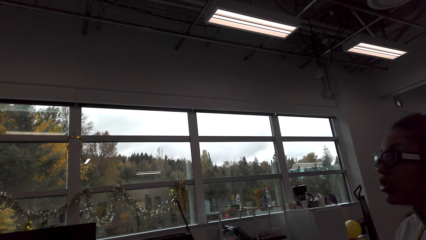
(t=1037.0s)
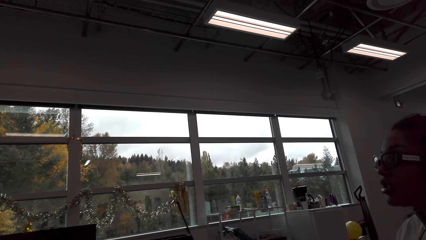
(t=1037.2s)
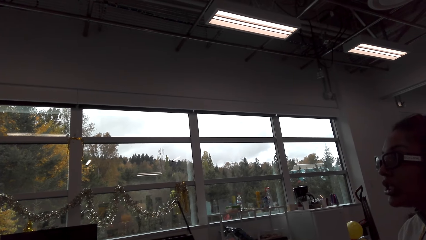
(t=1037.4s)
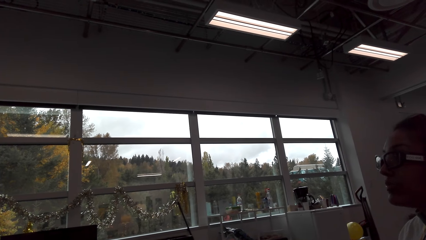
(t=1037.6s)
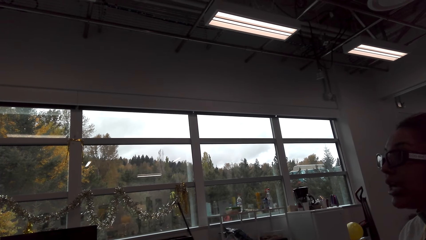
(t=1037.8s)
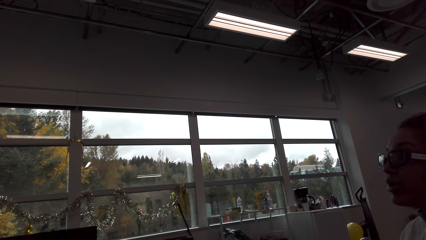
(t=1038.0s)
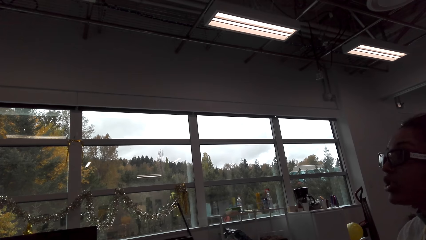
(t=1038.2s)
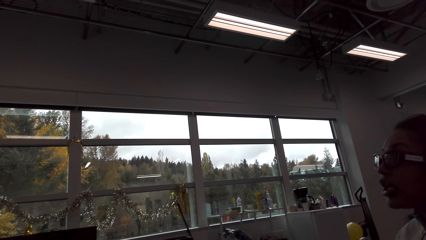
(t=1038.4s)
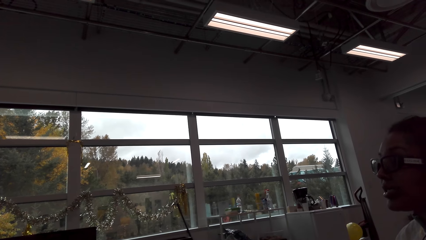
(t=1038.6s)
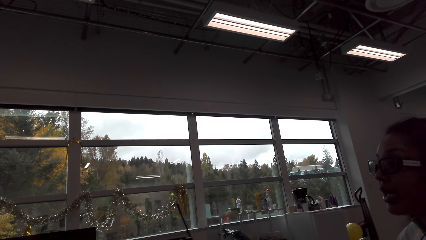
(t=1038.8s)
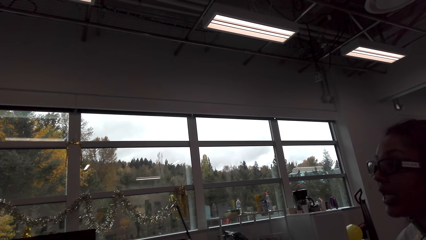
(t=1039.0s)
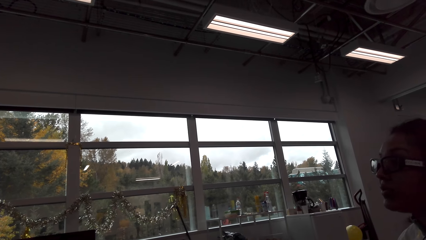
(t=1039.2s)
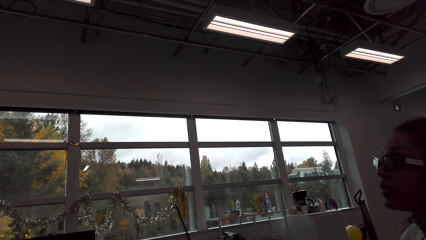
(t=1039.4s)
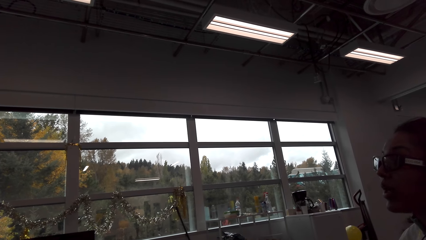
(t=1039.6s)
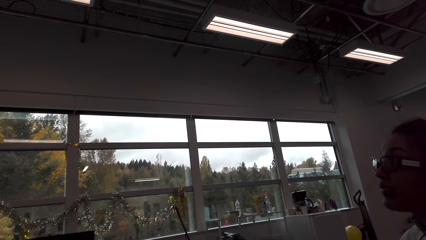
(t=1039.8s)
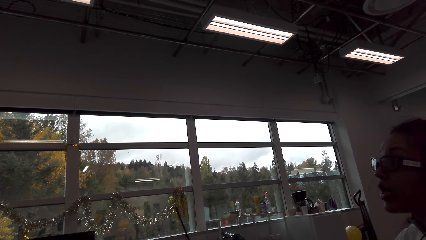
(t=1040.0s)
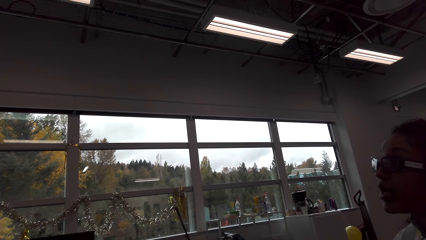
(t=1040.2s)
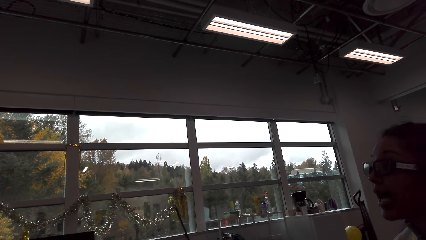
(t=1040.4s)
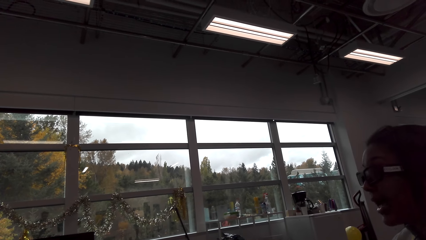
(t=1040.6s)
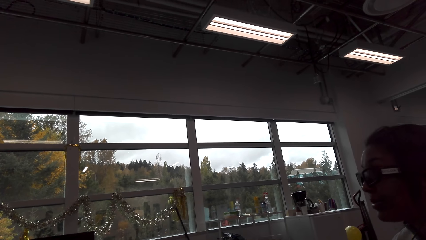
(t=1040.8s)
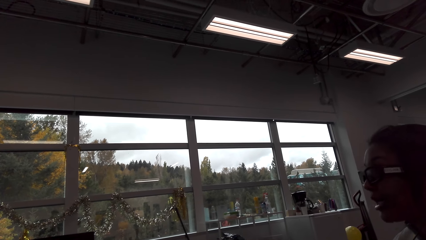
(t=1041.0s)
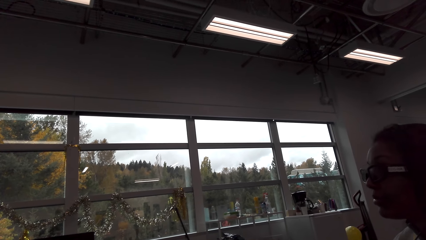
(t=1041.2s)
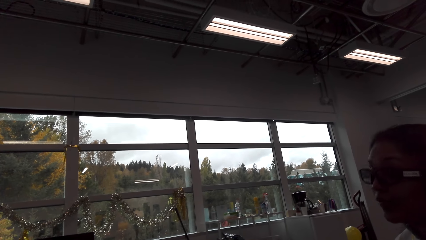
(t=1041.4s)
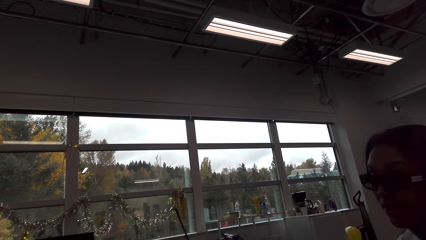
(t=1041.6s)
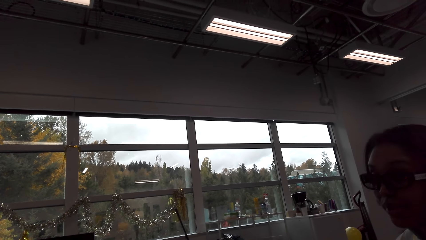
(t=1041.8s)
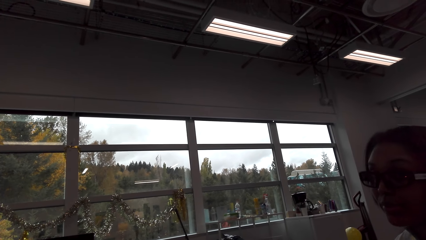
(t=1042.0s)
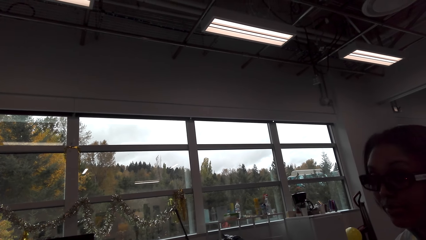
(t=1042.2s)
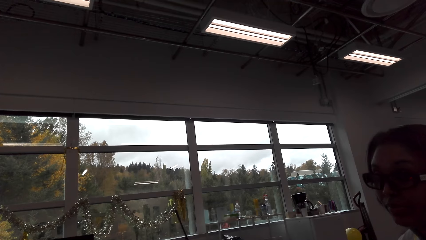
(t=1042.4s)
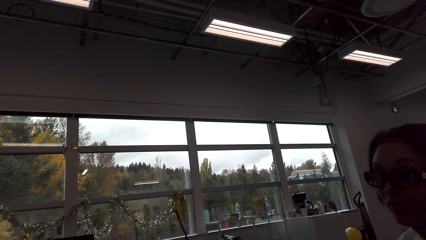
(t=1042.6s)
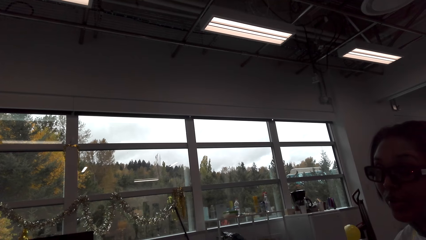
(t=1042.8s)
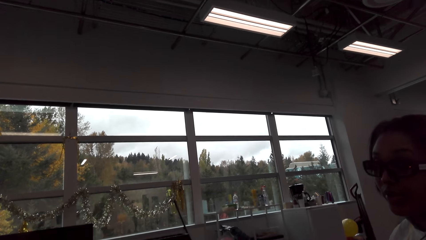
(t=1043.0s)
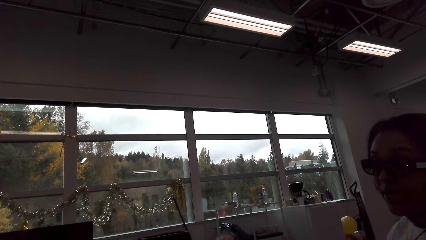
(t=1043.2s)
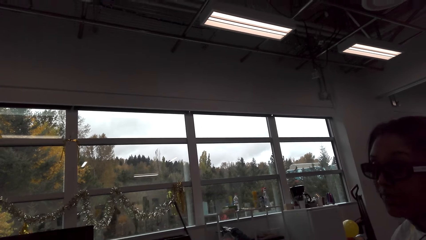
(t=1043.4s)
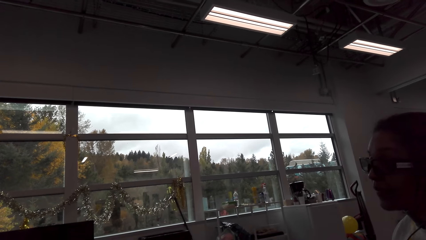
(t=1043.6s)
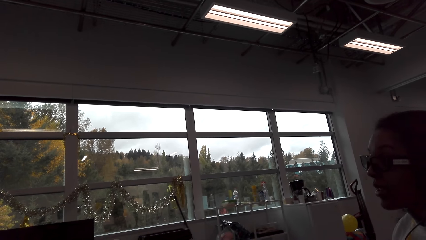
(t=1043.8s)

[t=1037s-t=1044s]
A woman converses with the camera wearer.

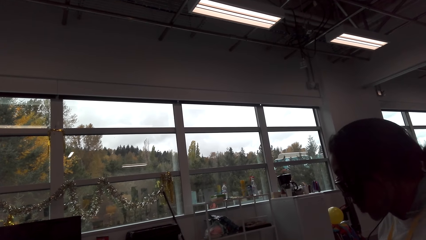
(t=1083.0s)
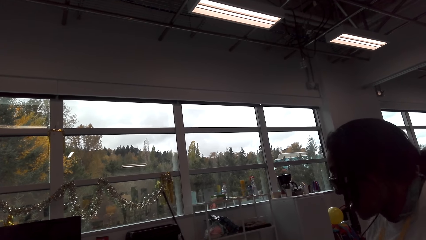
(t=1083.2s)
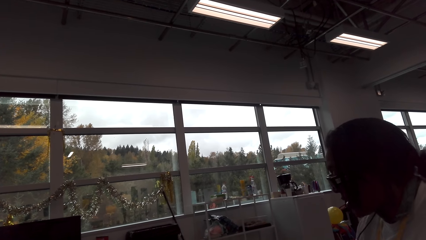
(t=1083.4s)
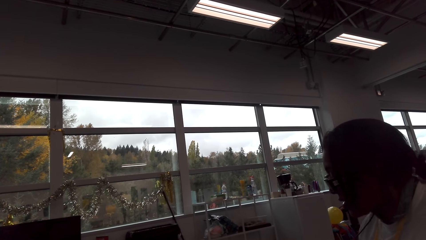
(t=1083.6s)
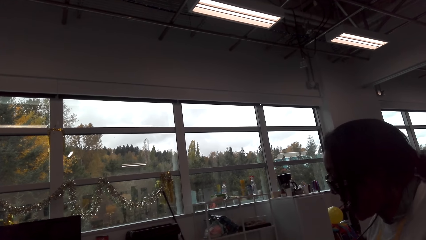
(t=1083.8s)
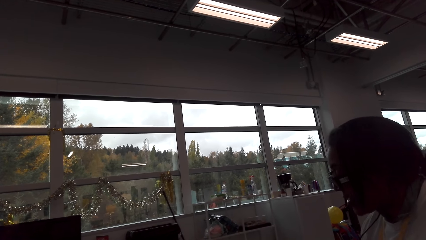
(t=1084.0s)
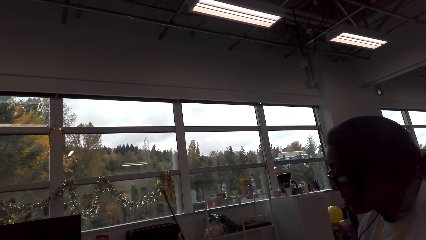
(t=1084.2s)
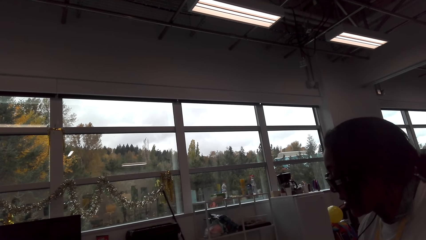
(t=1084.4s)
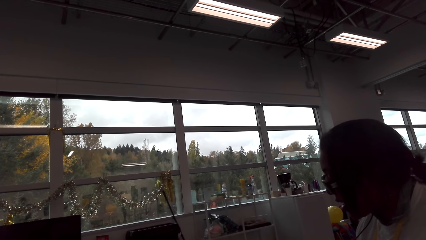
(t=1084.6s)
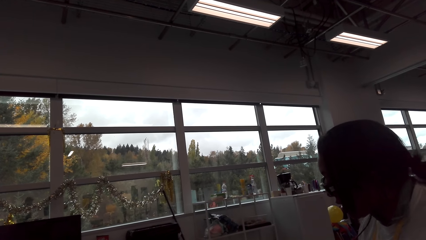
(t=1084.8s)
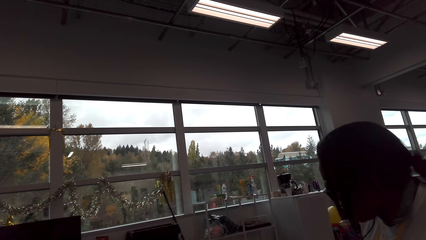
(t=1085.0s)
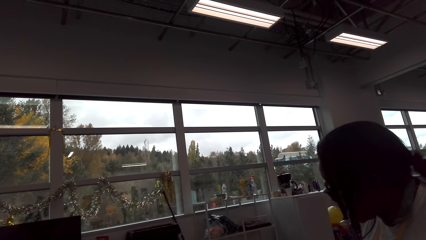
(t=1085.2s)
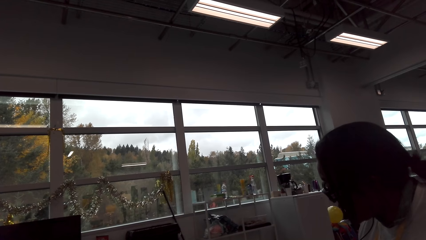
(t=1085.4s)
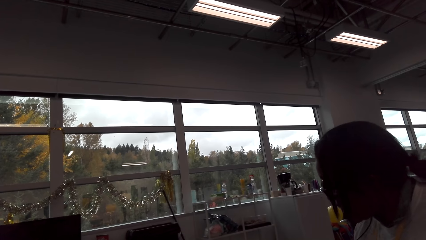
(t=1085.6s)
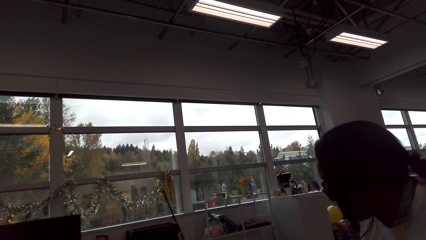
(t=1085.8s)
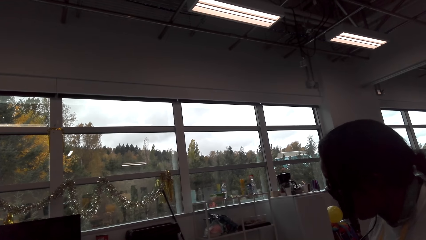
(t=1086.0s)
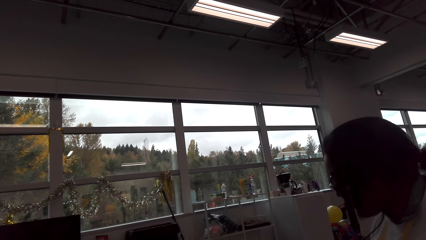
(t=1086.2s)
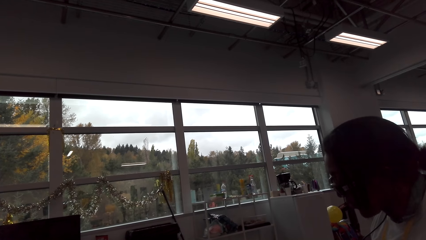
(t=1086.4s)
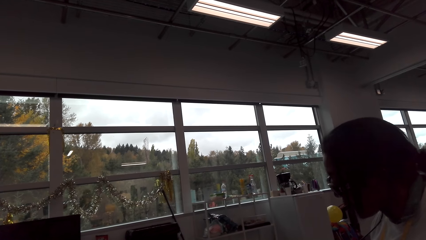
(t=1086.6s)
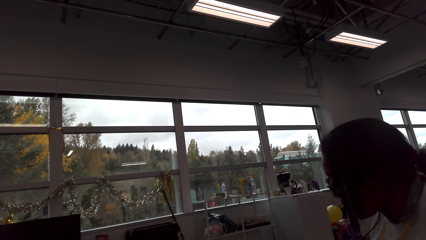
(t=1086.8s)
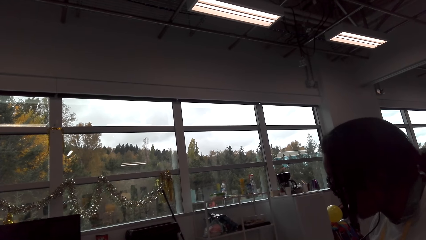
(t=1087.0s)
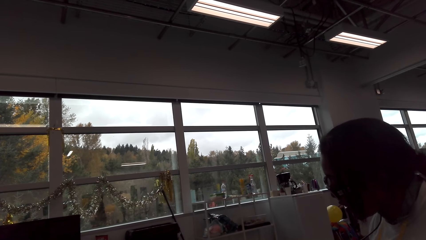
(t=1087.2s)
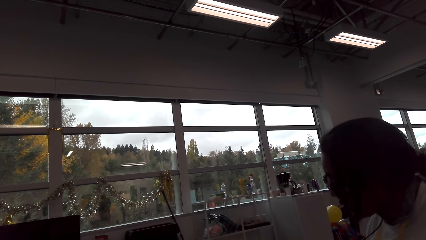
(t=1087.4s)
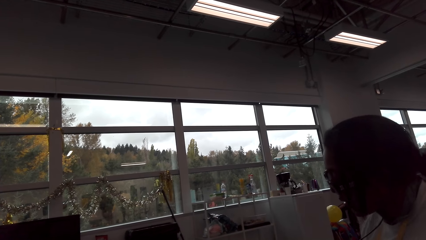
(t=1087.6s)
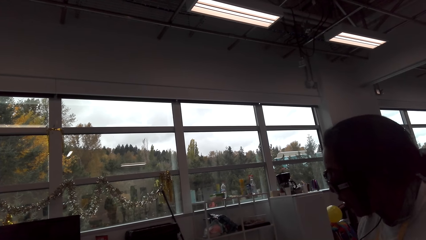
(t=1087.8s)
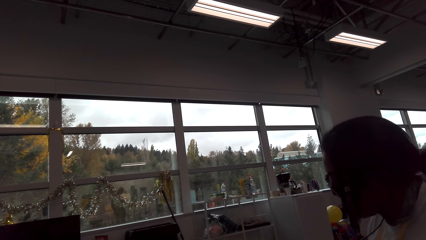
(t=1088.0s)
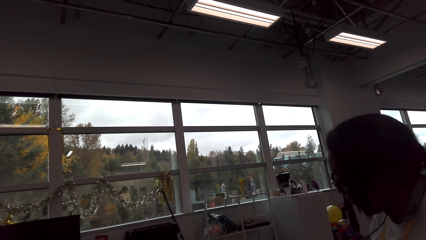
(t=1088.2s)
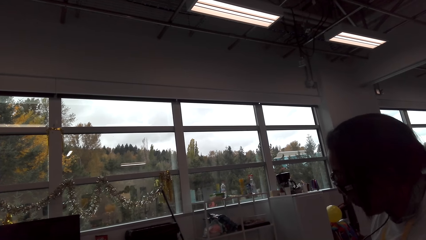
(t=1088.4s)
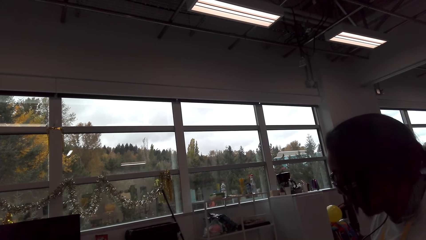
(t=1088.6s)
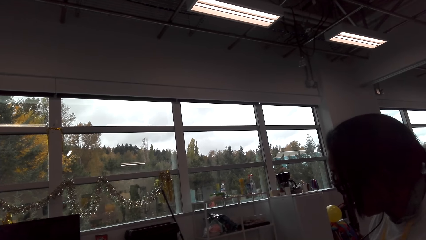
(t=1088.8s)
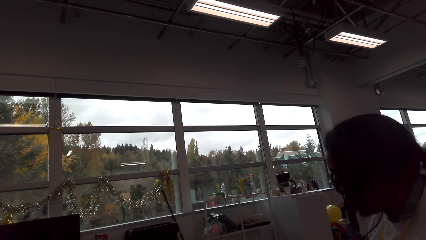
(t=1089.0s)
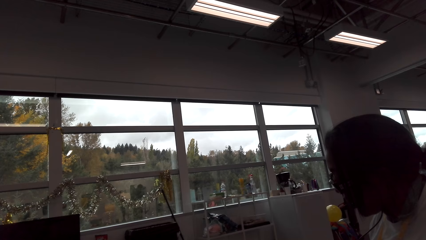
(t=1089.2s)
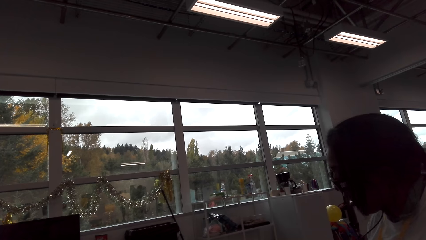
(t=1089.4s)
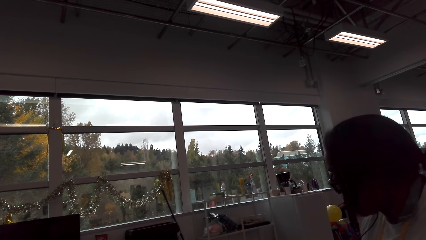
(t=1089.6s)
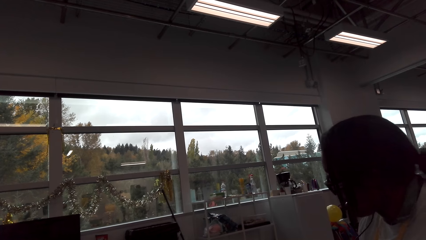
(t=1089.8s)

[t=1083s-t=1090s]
A woman plays a card.

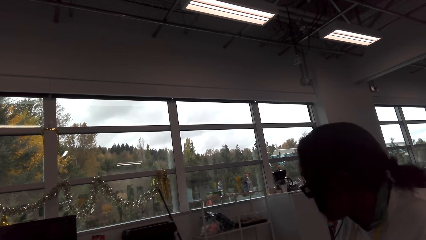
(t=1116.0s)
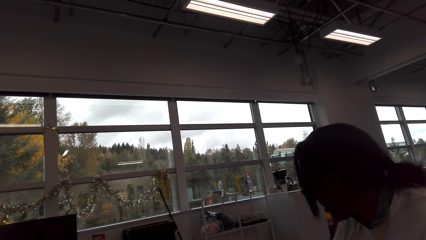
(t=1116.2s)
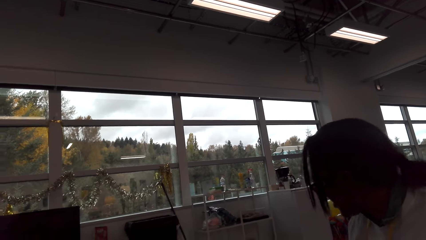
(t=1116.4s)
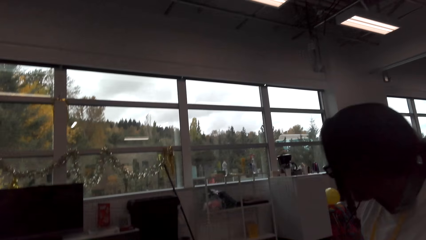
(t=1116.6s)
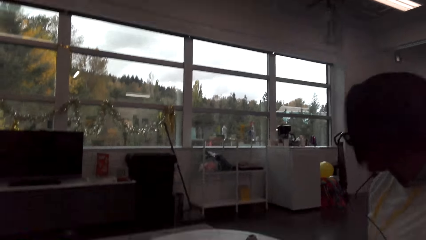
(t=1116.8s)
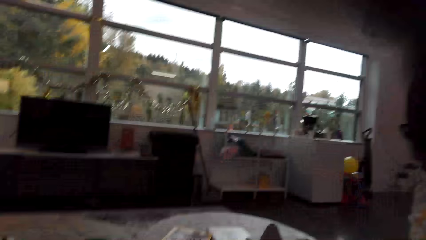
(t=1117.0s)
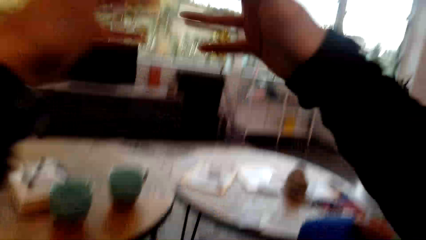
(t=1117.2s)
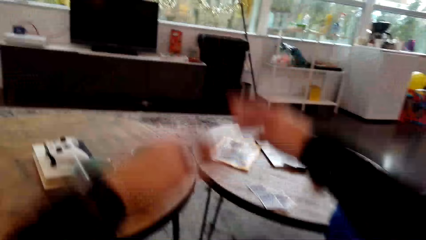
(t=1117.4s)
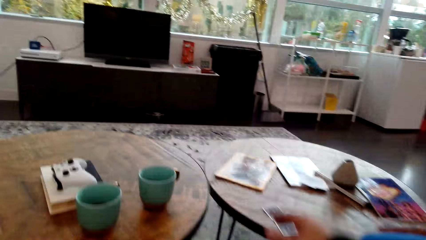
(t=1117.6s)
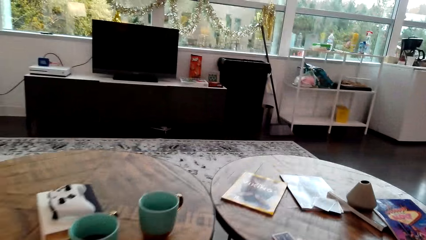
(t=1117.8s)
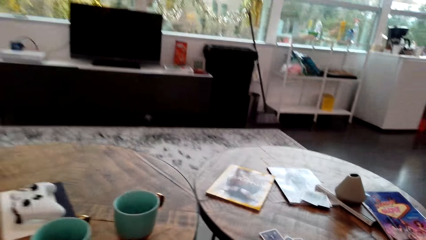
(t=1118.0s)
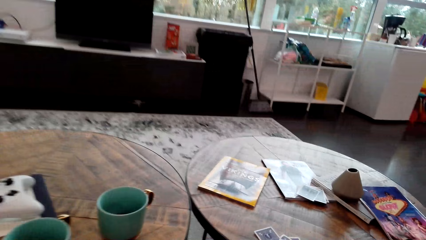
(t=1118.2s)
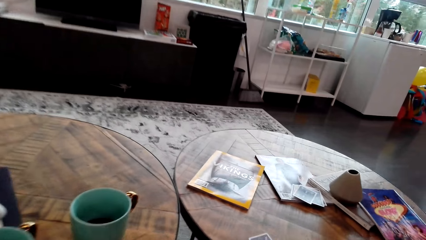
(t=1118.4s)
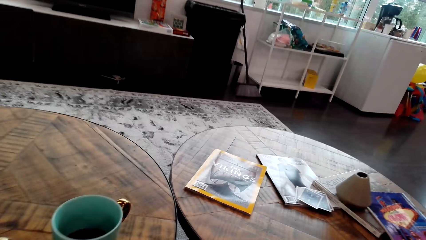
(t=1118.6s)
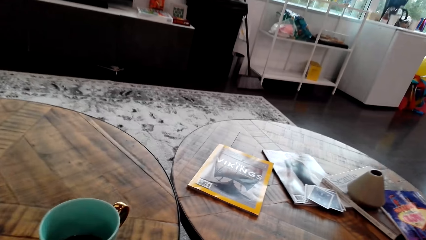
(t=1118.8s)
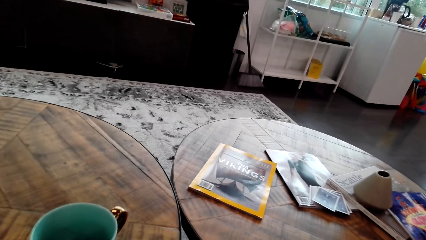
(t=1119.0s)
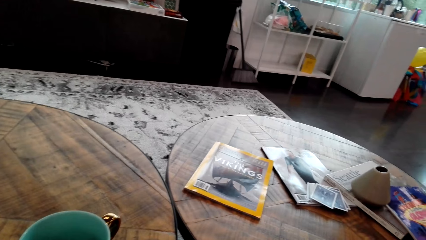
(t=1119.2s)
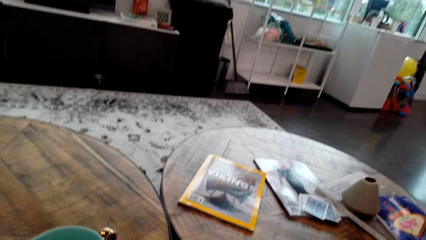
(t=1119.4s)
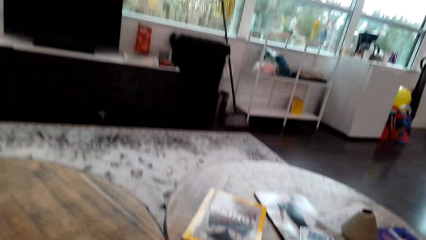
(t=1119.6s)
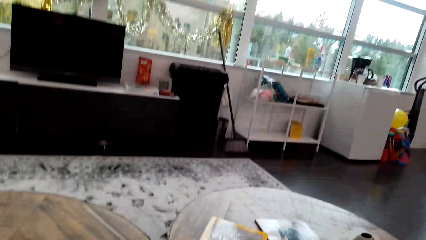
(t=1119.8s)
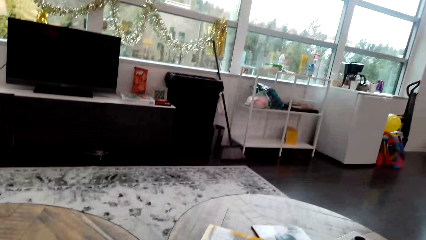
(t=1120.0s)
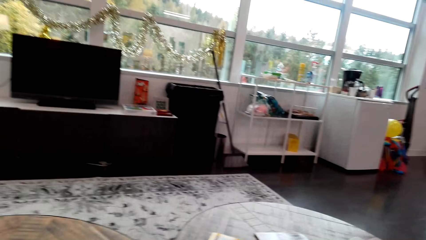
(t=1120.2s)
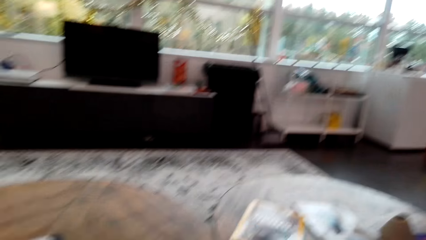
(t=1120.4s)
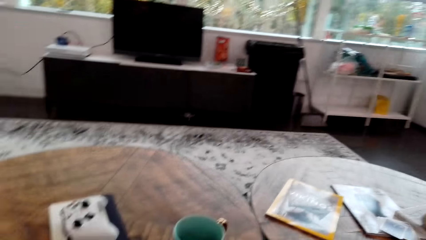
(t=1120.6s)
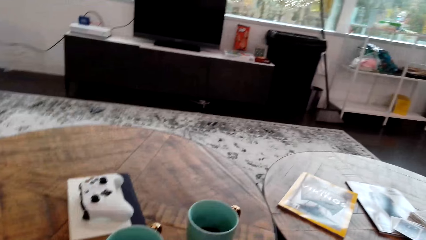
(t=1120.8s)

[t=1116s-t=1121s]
The camera wearer moves his hands. He turns around the room.
